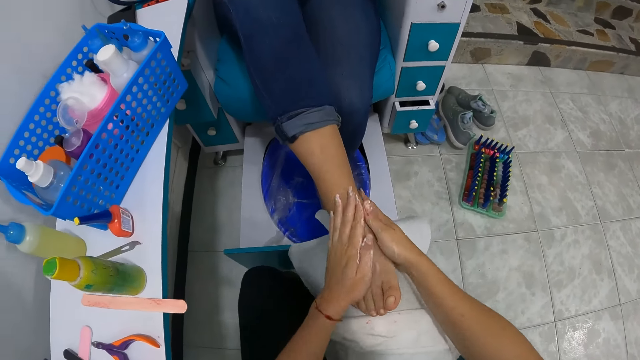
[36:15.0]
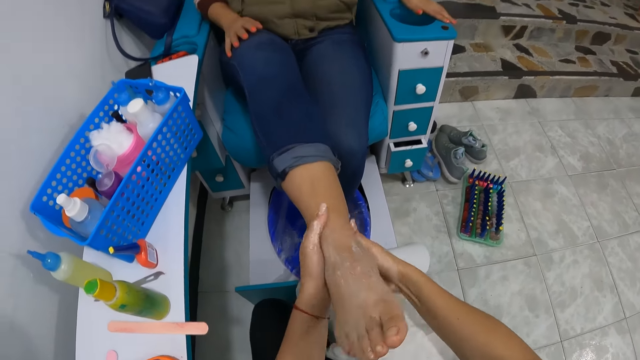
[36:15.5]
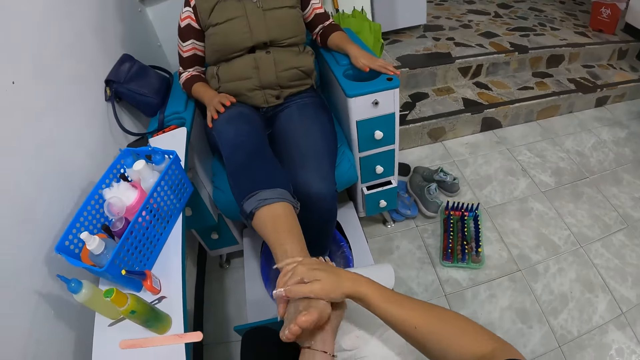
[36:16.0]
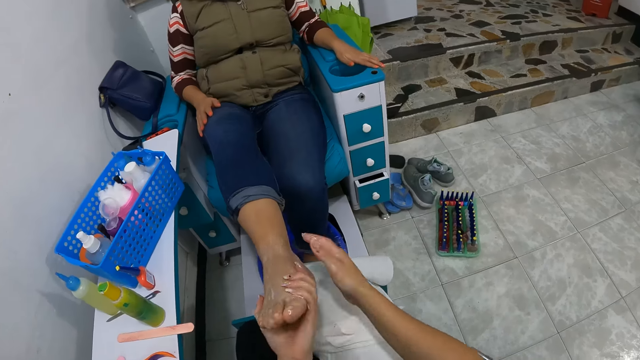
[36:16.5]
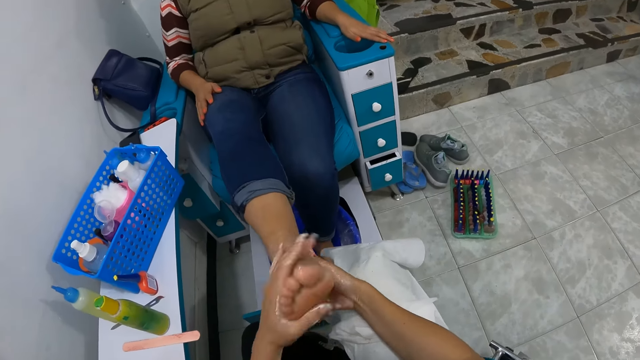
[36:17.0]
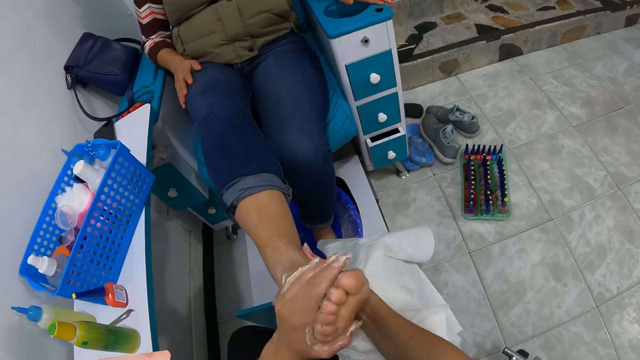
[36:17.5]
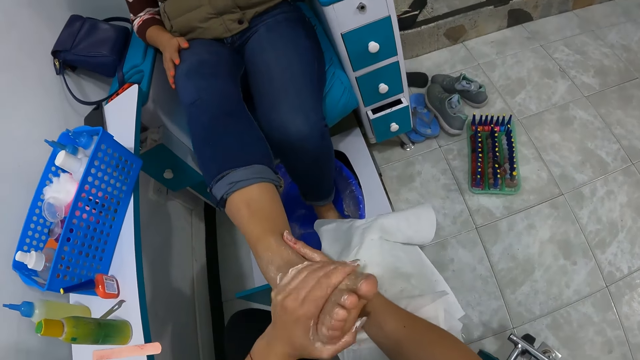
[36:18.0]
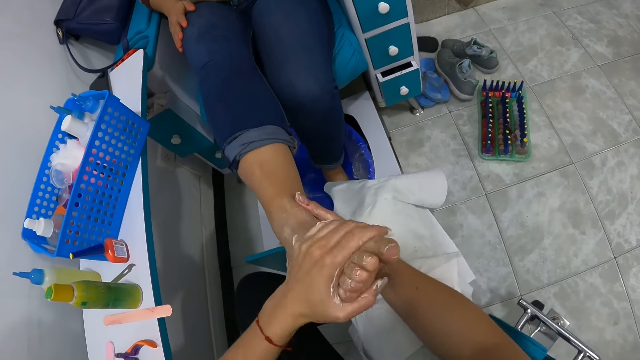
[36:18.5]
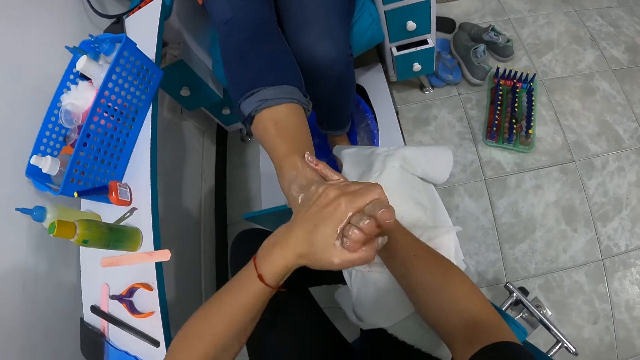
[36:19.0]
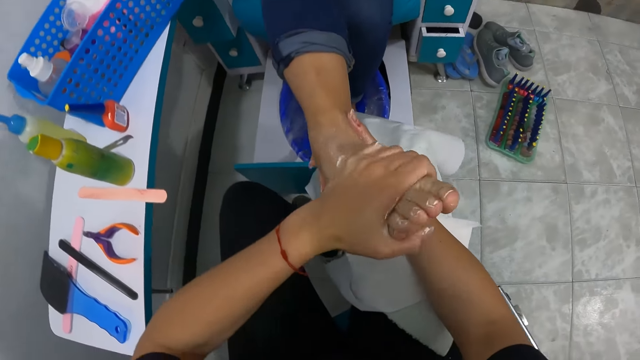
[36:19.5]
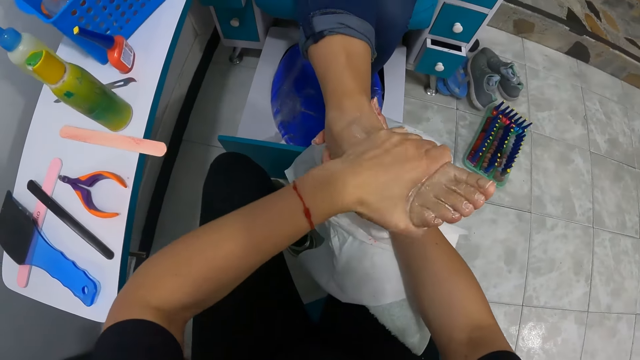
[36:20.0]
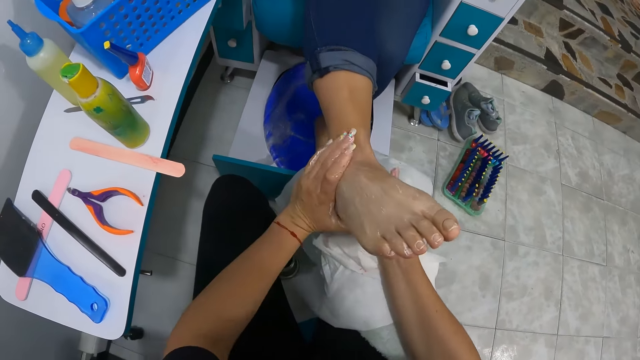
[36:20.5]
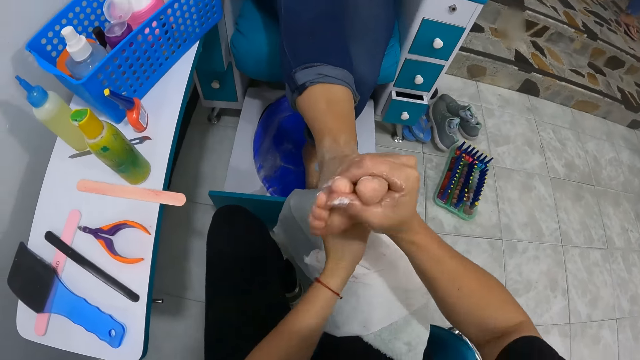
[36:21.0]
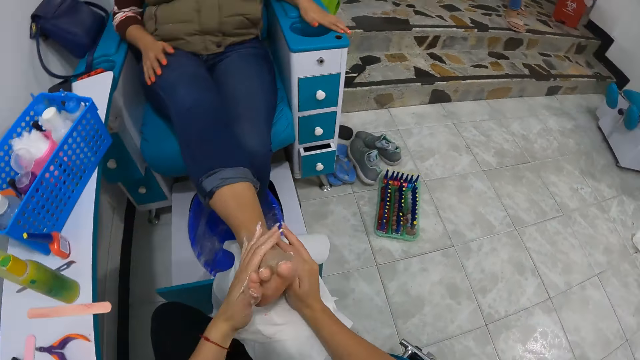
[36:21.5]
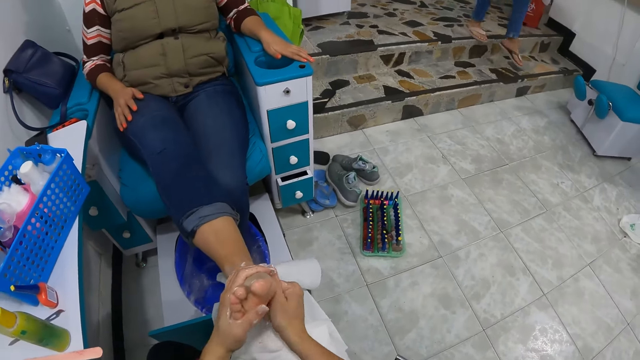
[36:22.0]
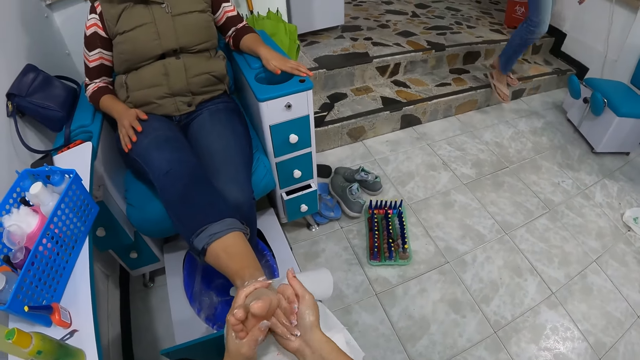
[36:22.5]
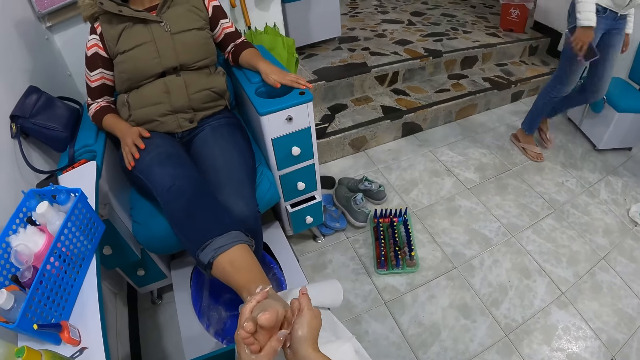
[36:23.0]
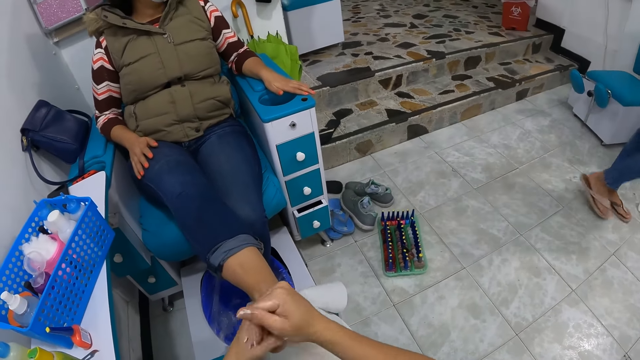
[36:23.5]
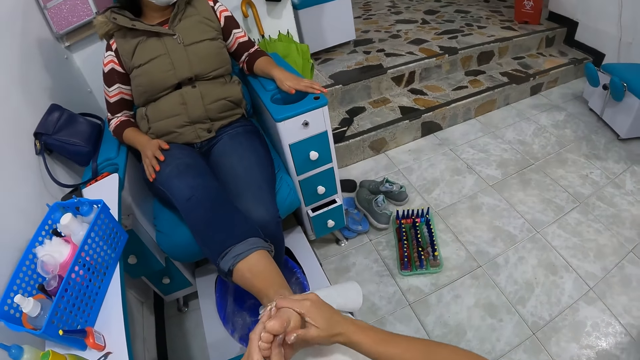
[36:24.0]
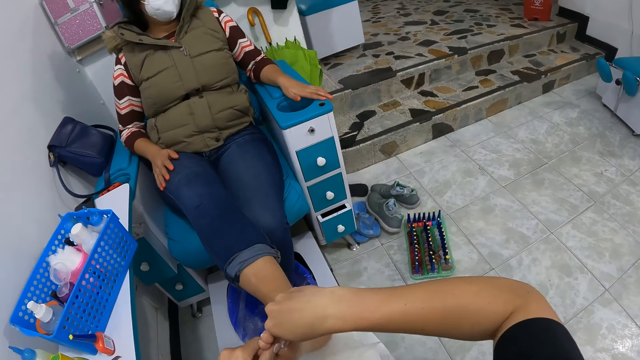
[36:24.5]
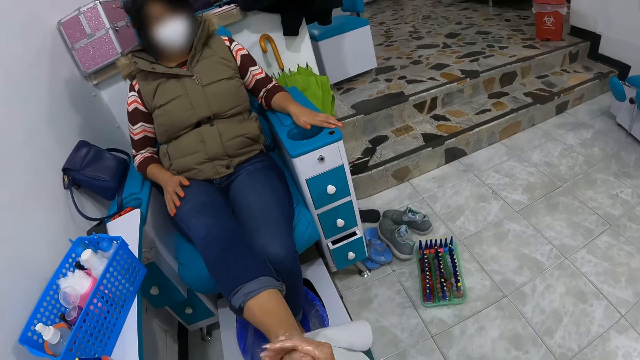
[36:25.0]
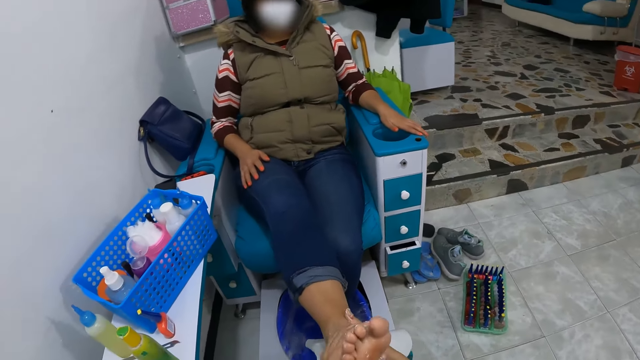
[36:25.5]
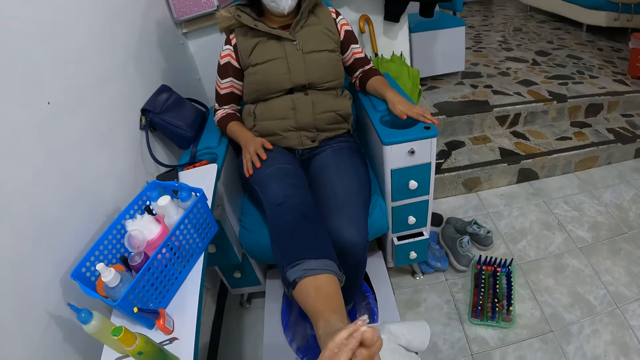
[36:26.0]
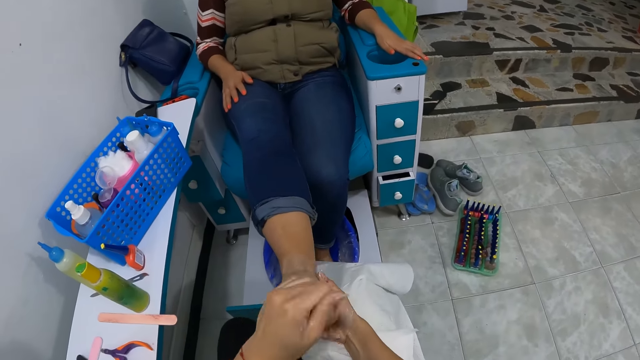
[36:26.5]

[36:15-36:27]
The camera wearer massages the leg with the oil. A woman walks past the camera wearer.

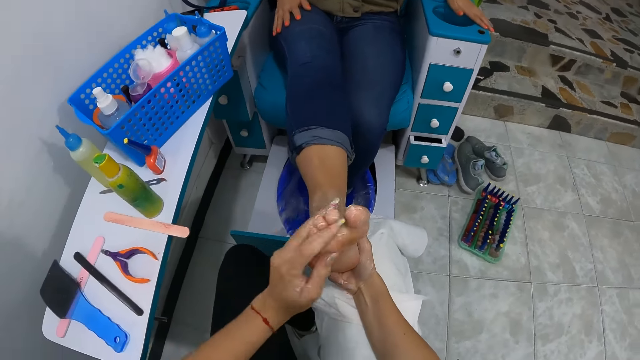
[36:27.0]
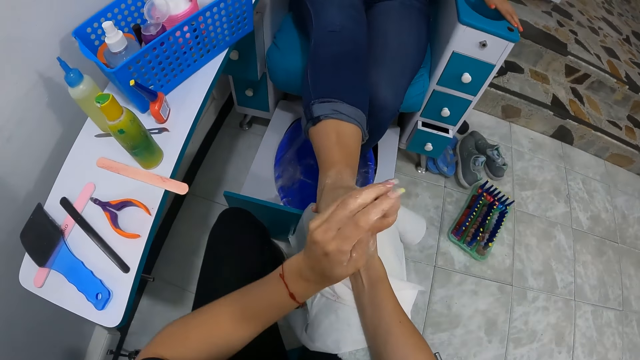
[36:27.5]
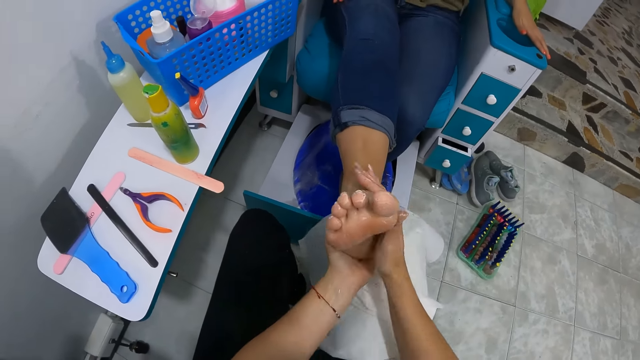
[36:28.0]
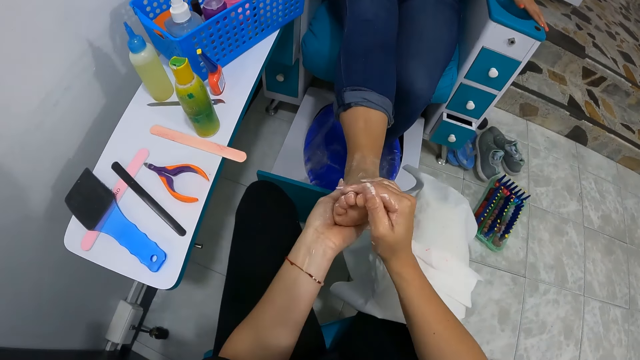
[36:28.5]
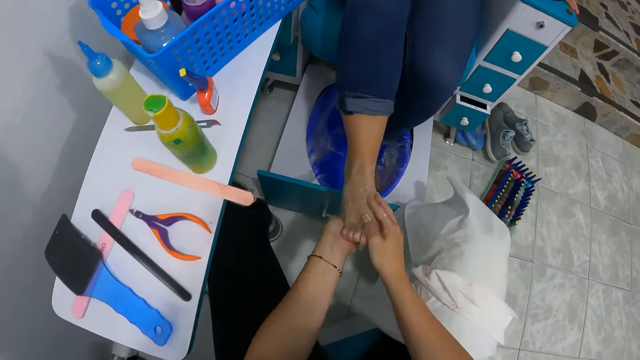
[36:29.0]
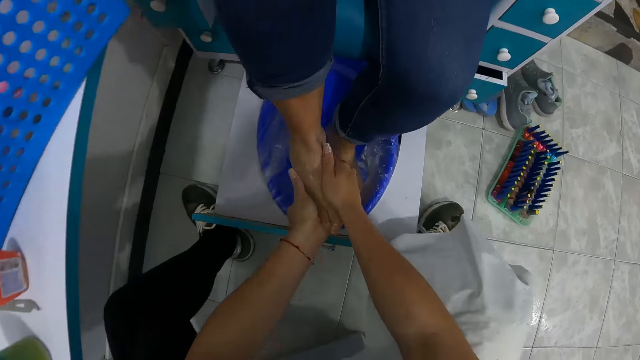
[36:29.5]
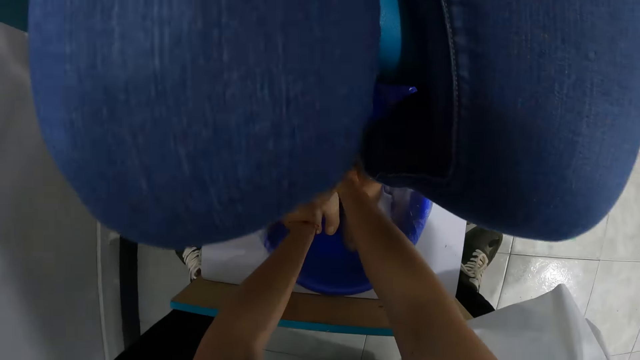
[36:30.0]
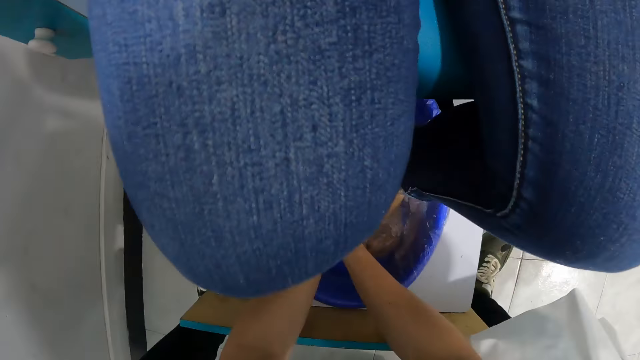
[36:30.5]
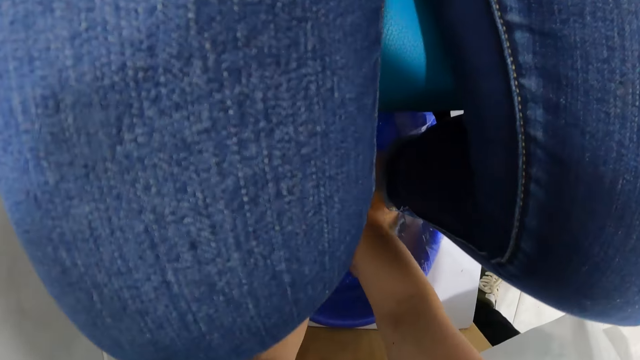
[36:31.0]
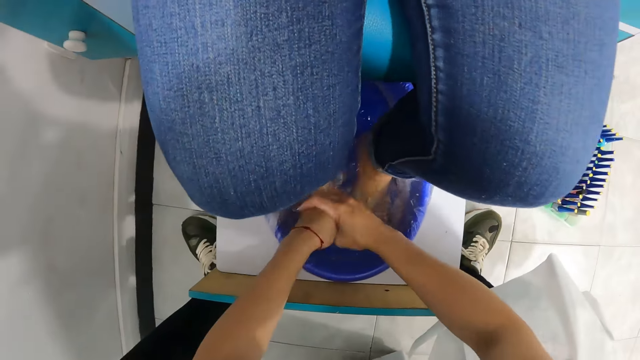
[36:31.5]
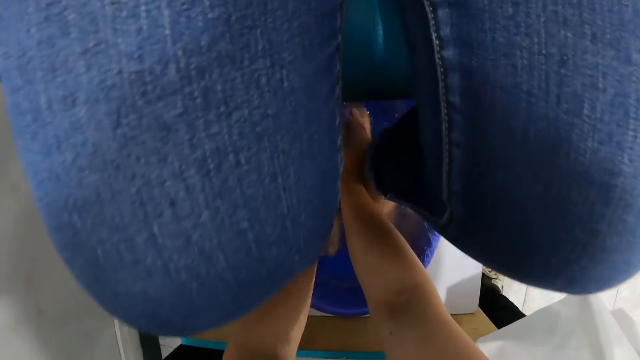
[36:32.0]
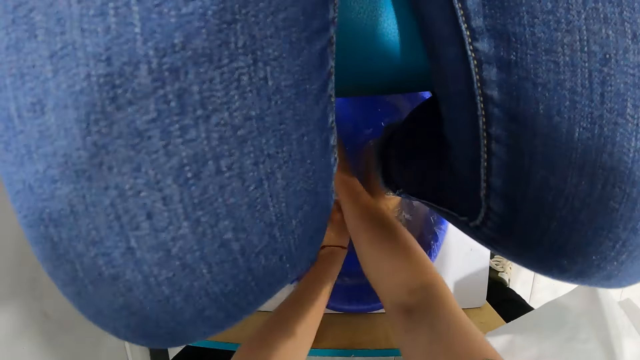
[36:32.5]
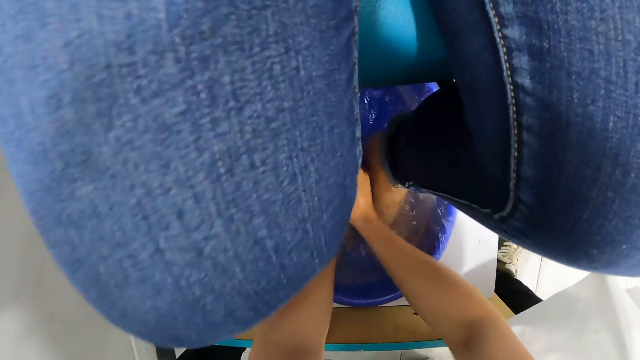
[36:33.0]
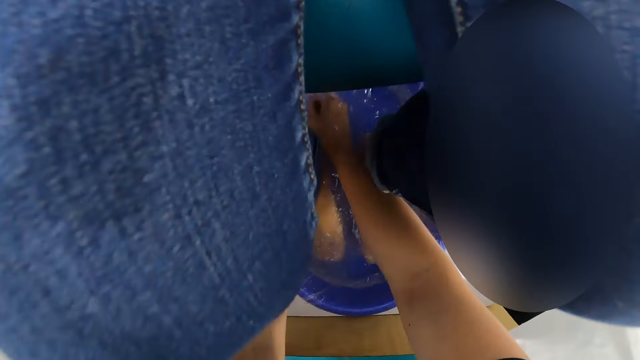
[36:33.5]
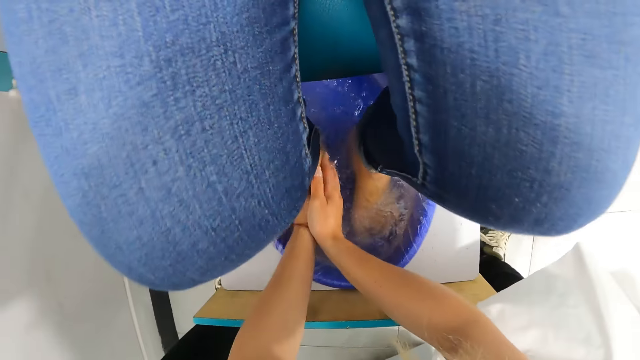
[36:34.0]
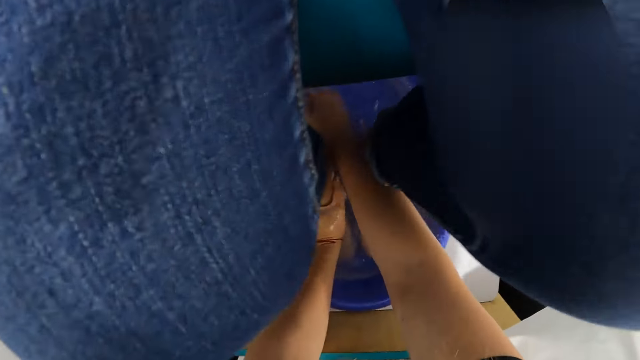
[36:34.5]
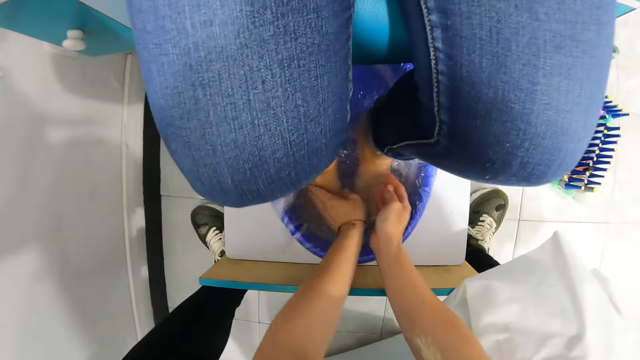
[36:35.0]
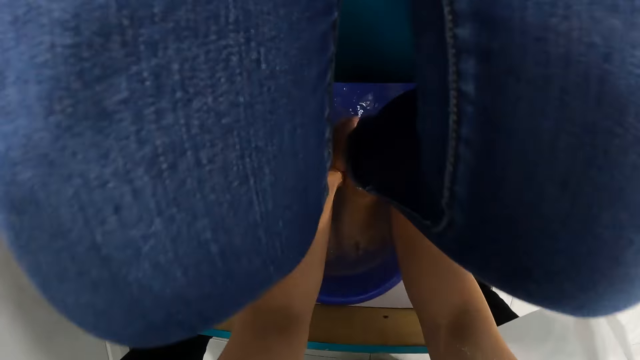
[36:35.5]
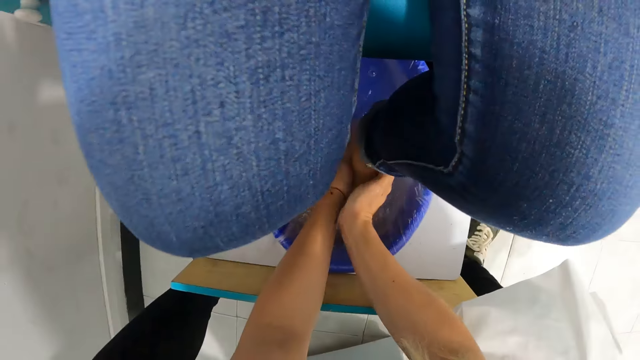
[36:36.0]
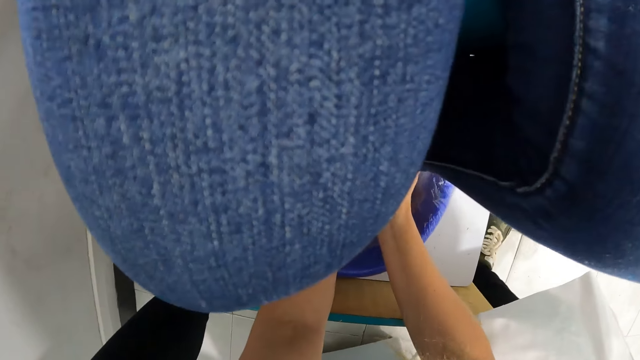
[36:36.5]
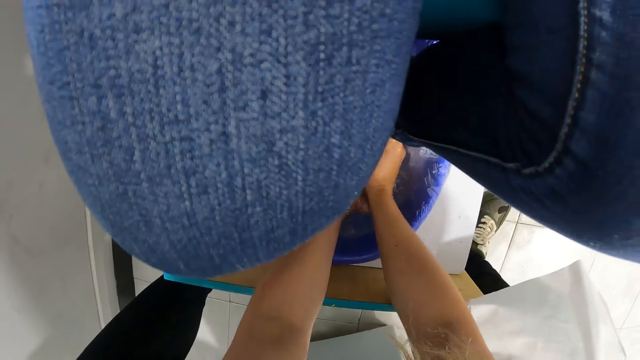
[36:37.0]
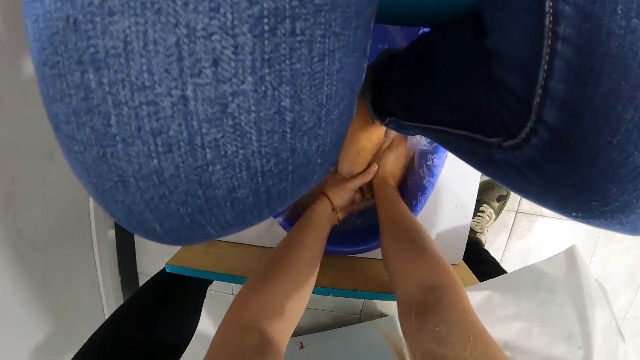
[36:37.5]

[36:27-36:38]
The camera wearer places the woman's right foot into the foot bowl with her hands. She scrubs the woman's feet with her hands. She rinses the legs in the trough.
